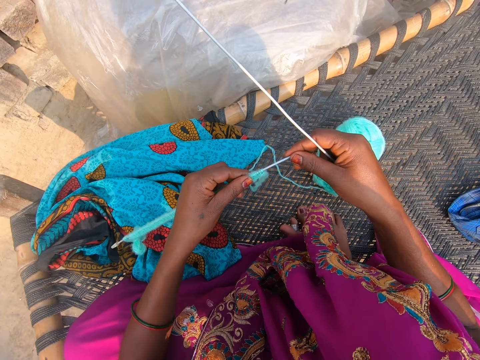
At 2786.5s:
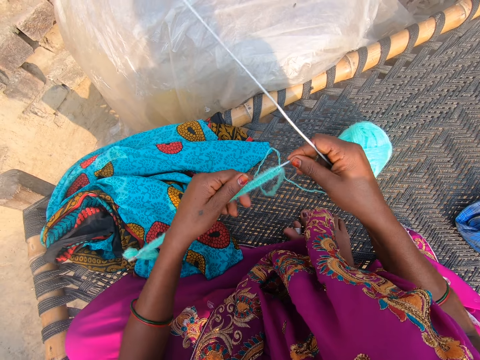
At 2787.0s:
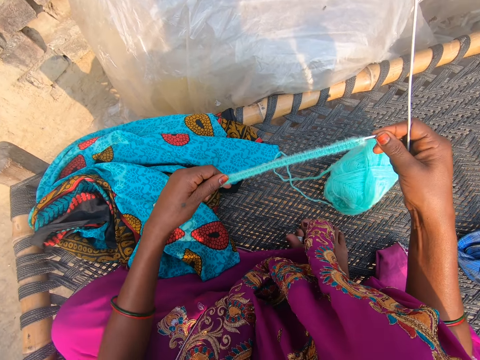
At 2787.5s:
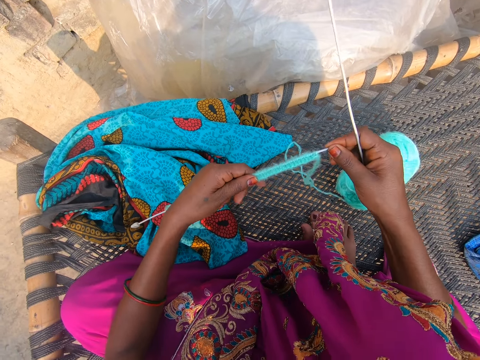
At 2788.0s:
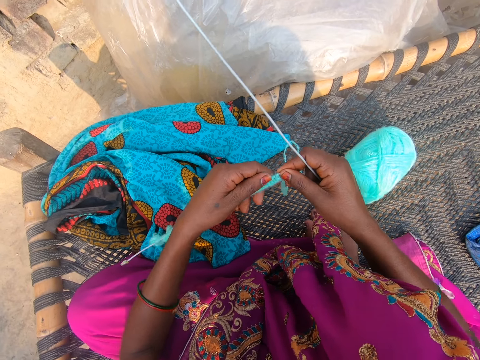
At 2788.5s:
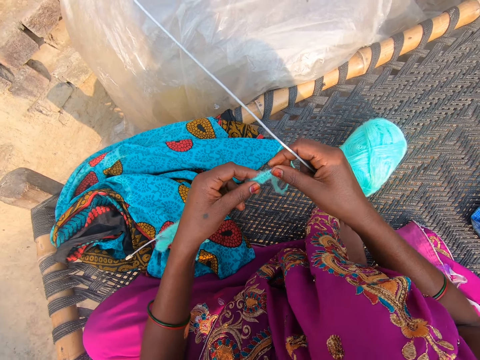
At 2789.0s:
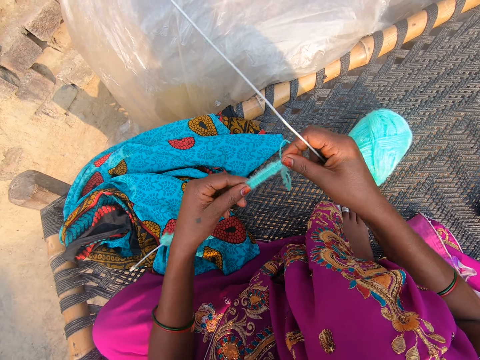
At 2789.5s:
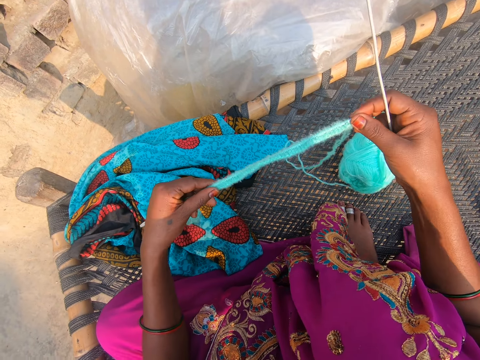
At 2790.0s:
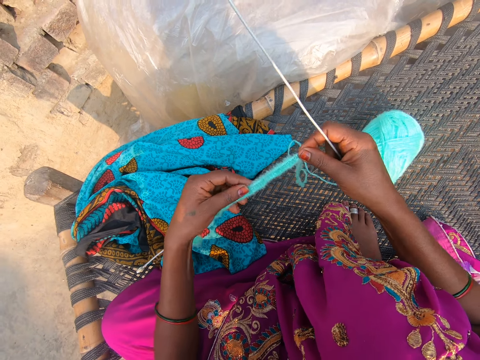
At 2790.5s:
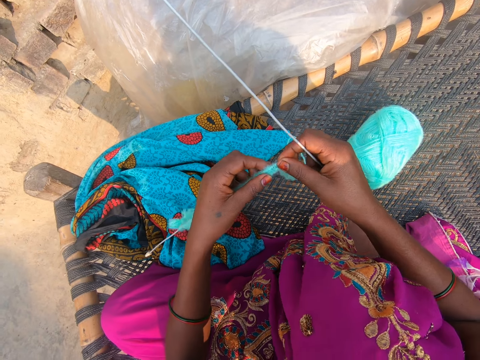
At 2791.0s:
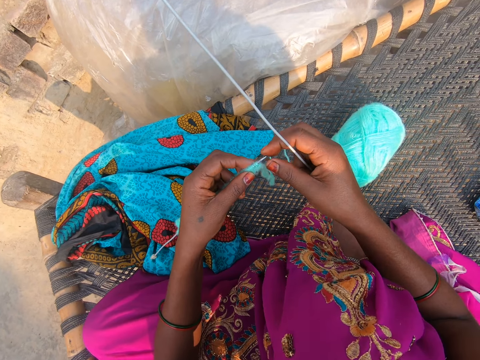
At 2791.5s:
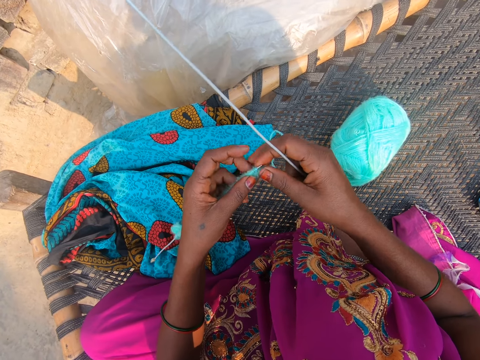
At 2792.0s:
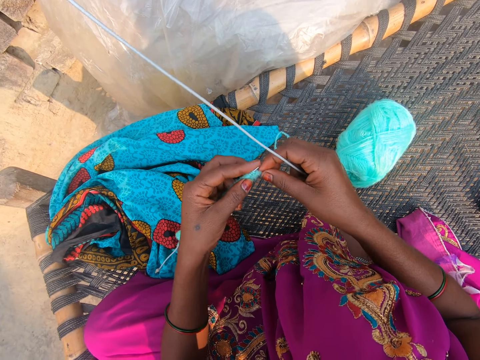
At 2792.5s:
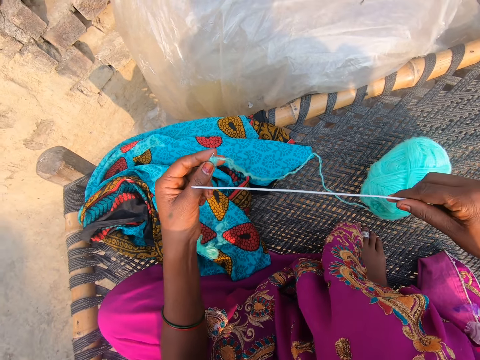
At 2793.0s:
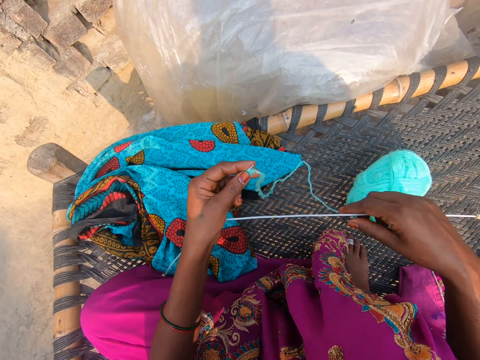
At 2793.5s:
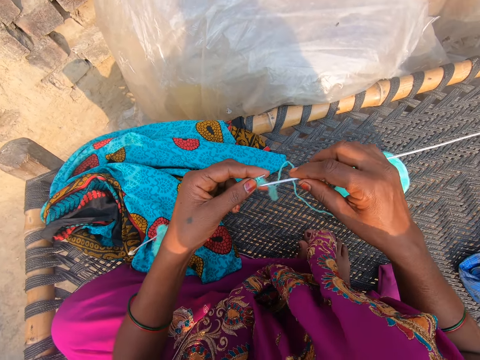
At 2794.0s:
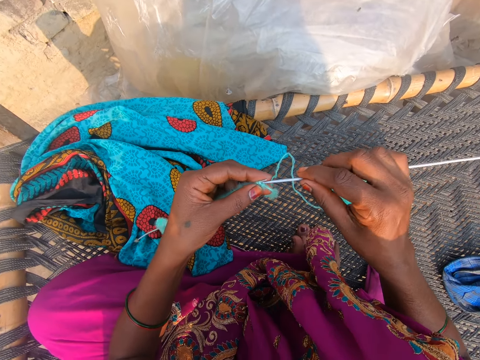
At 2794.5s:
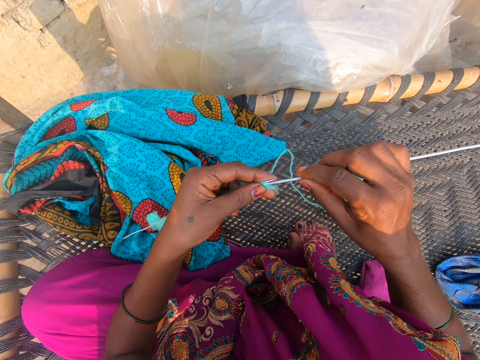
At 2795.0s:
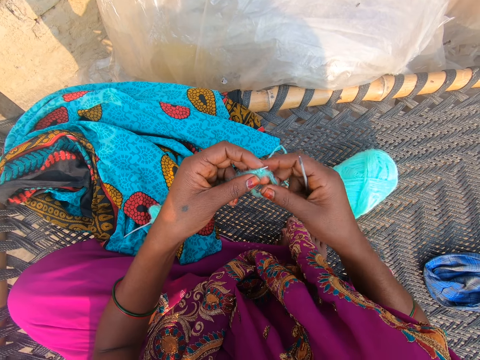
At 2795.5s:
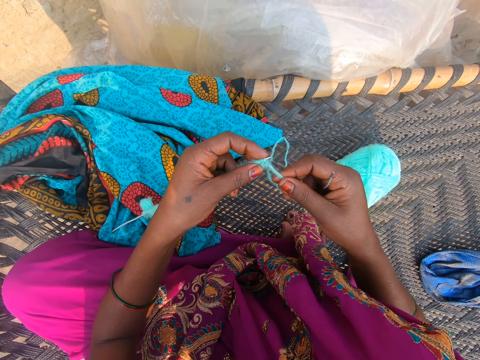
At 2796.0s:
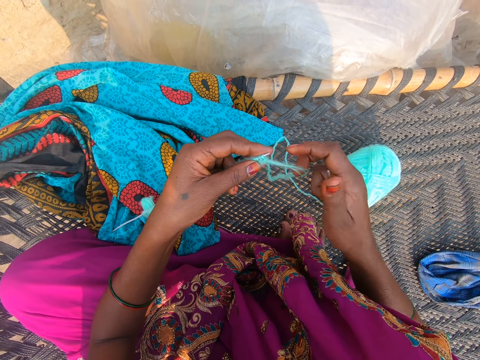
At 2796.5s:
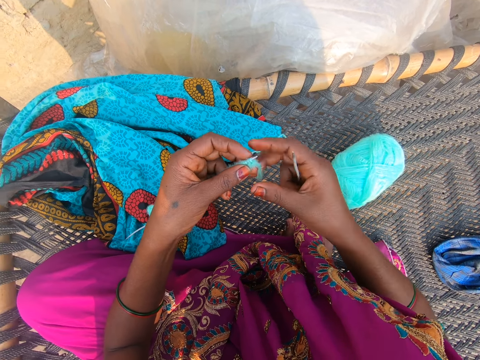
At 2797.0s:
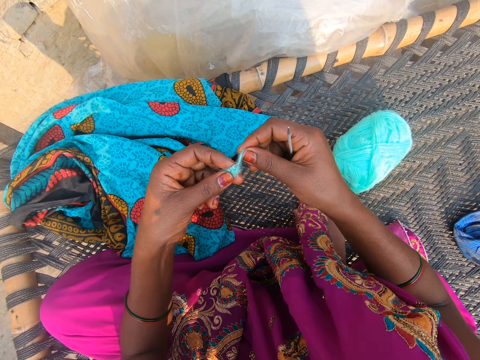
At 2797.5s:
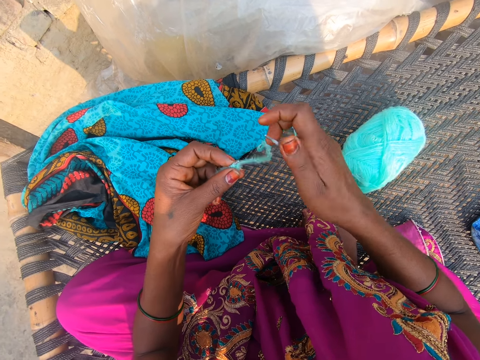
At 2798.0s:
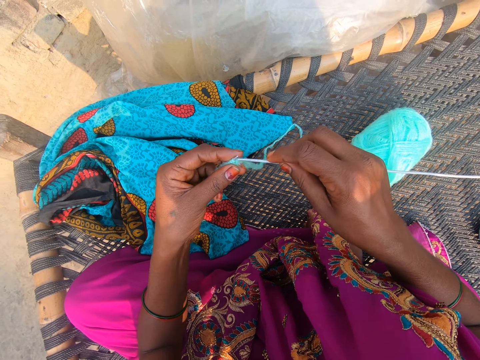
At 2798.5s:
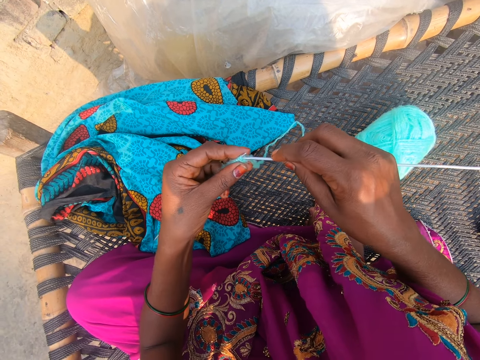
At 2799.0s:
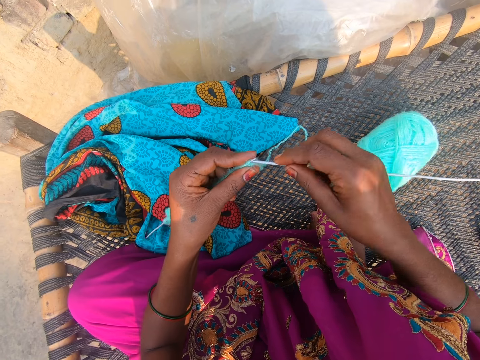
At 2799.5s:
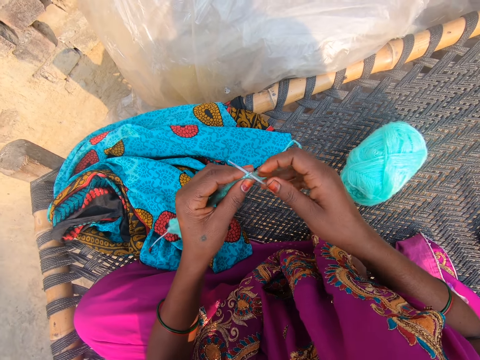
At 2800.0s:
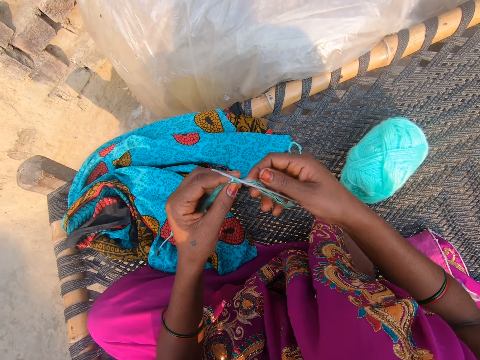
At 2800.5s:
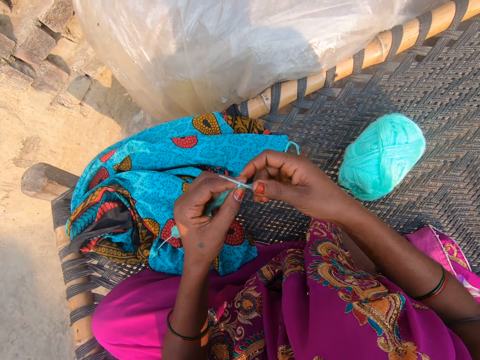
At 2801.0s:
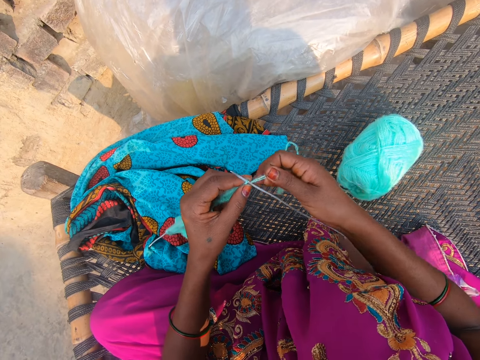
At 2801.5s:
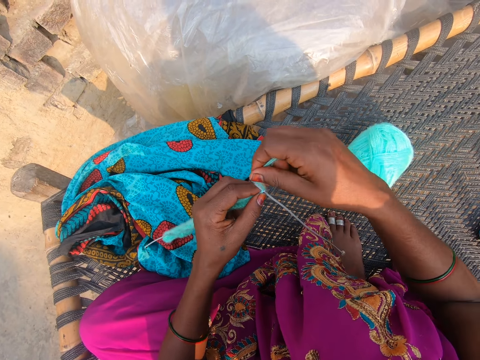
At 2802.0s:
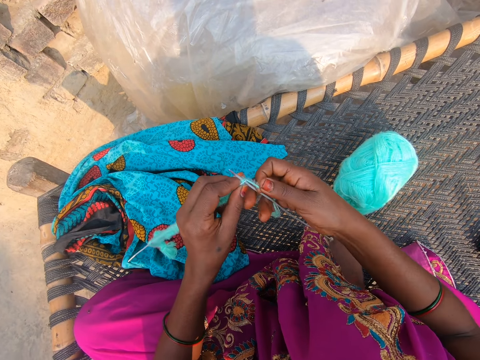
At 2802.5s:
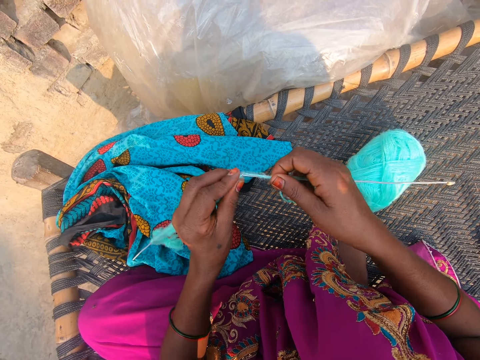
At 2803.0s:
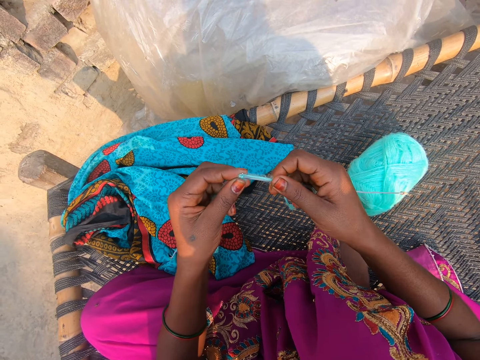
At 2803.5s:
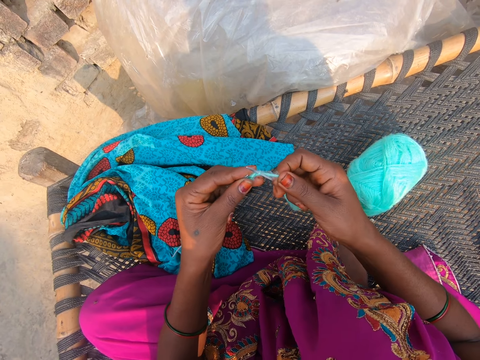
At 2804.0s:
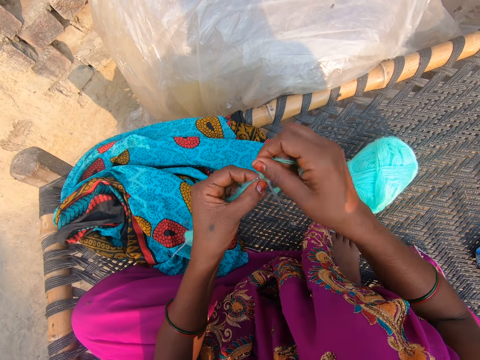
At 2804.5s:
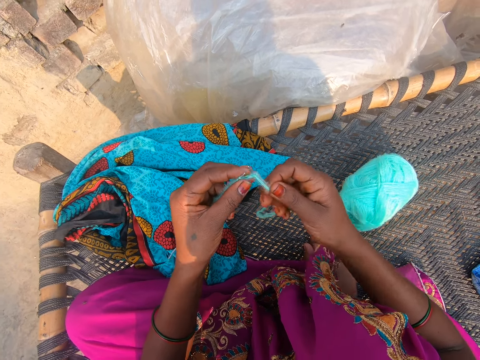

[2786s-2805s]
The camera wearer knits. They crochet the thread.

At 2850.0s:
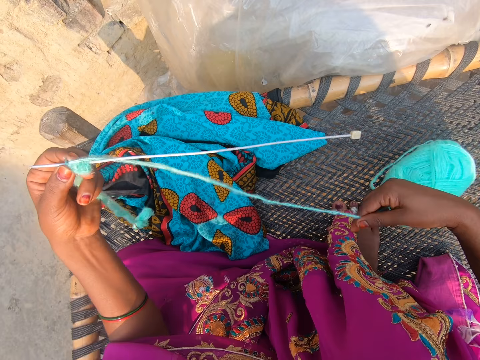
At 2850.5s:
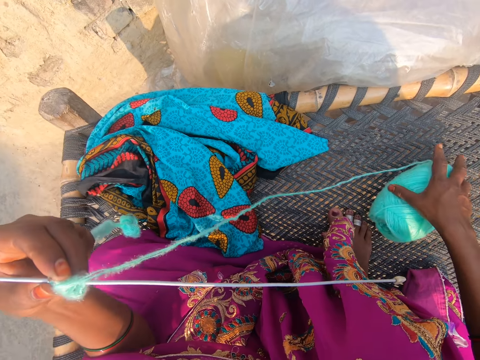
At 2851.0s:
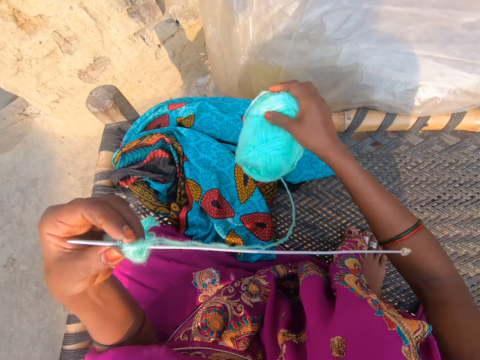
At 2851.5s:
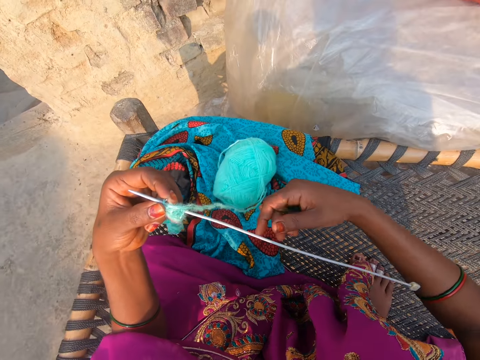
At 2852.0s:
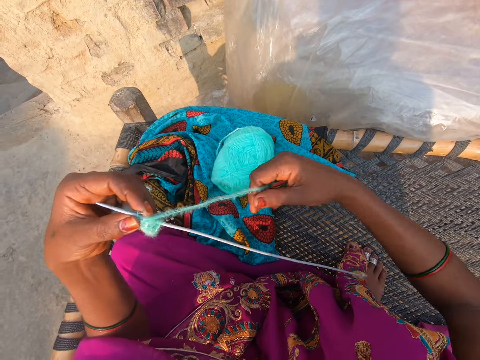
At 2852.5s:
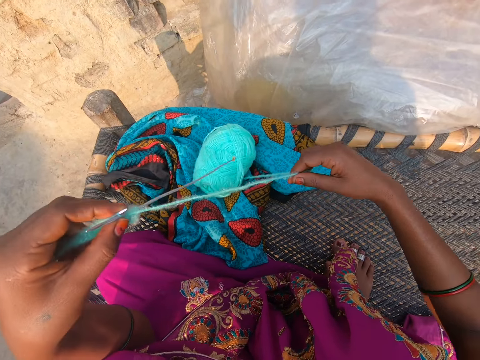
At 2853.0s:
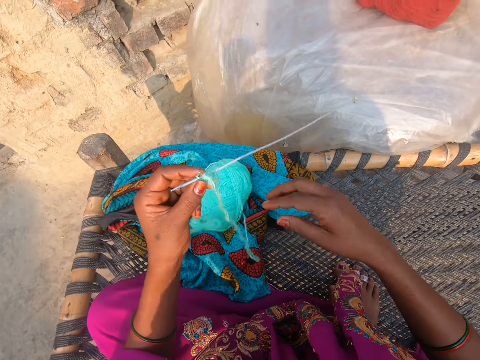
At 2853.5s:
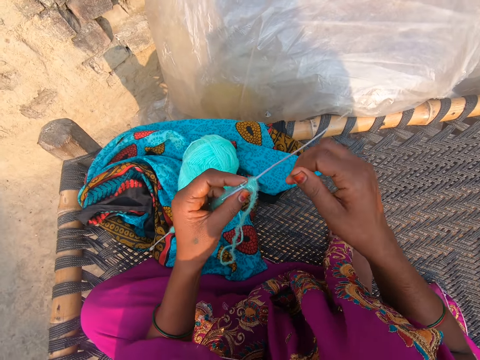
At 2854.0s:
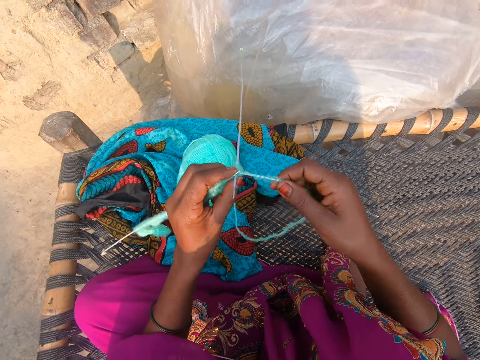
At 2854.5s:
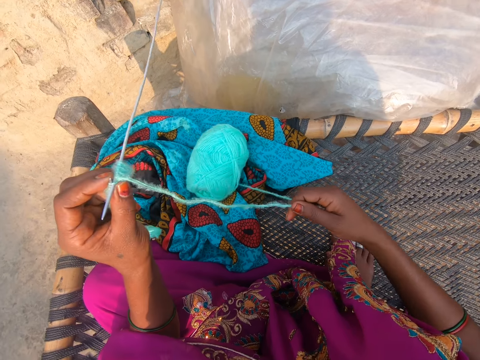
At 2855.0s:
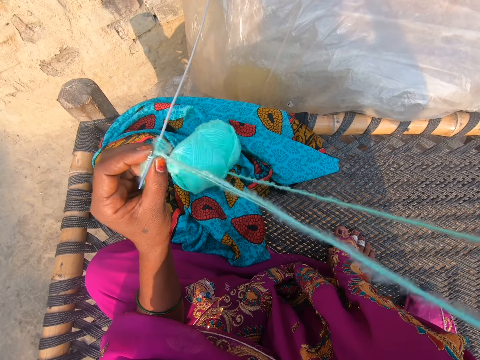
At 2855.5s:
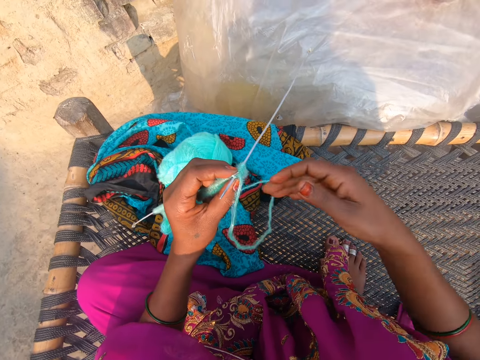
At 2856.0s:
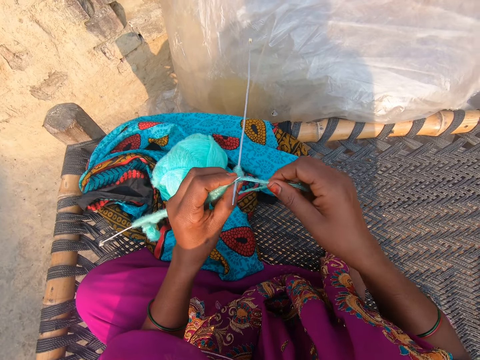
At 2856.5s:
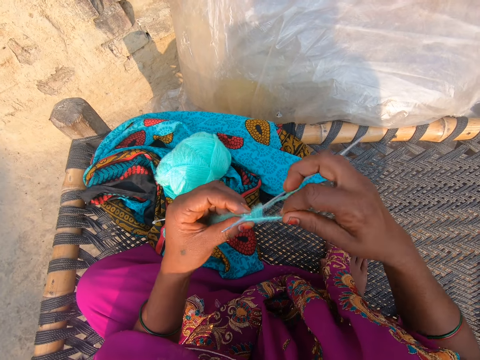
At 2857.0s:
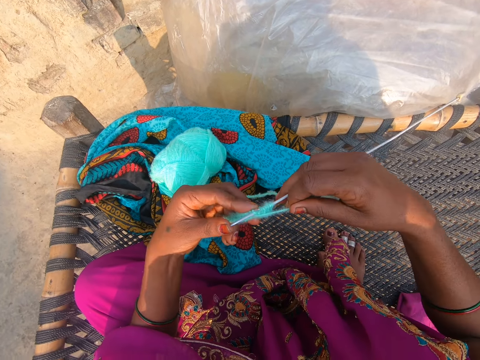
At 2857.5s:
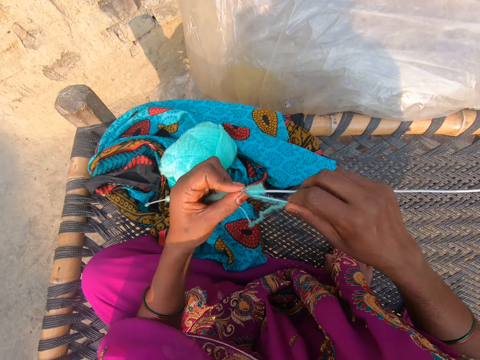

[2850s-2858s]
The camera wearer picks up the thread. They drop the thread. They knit.
